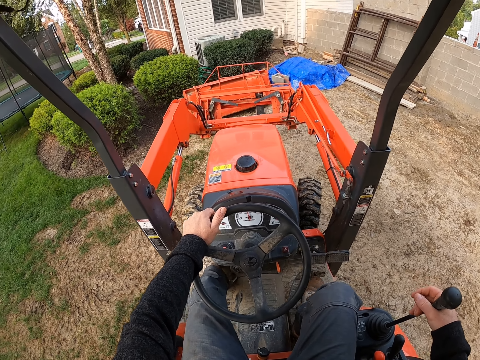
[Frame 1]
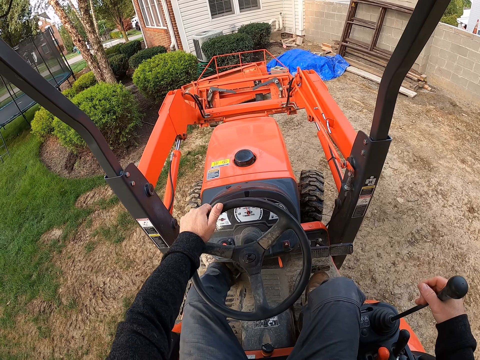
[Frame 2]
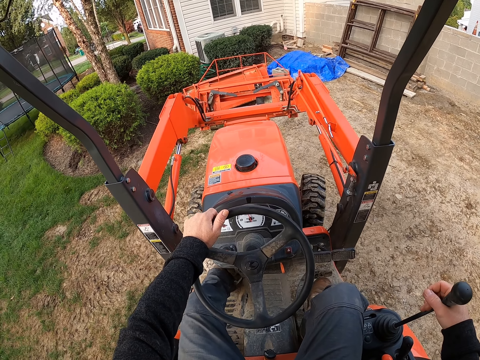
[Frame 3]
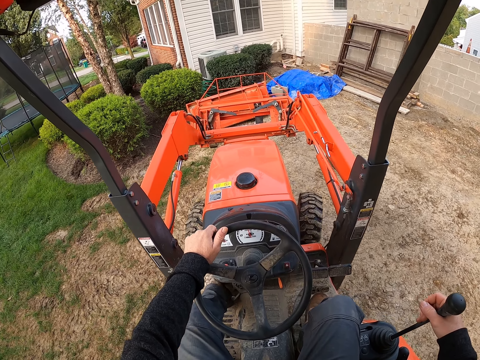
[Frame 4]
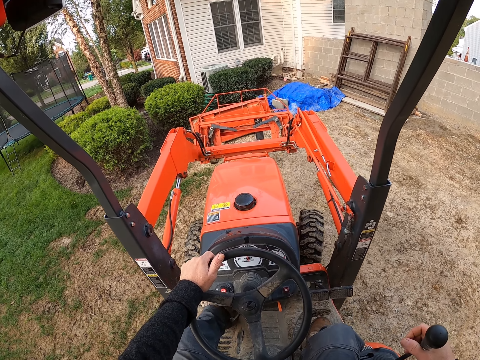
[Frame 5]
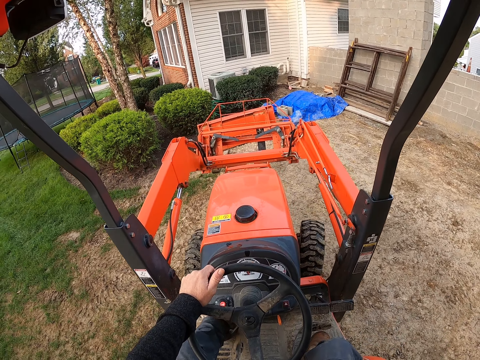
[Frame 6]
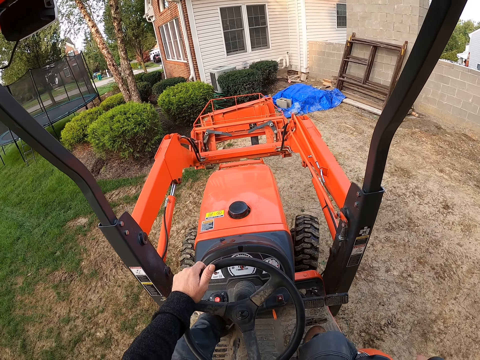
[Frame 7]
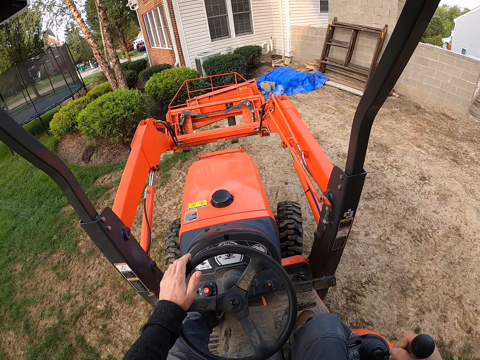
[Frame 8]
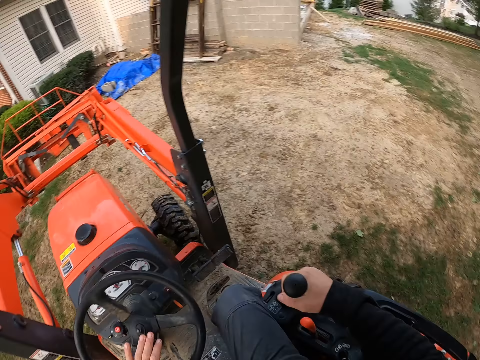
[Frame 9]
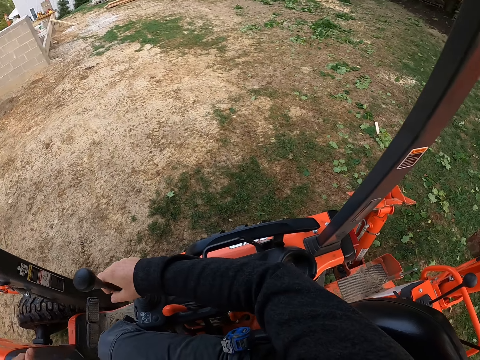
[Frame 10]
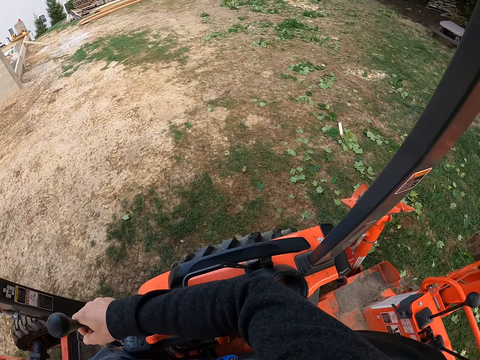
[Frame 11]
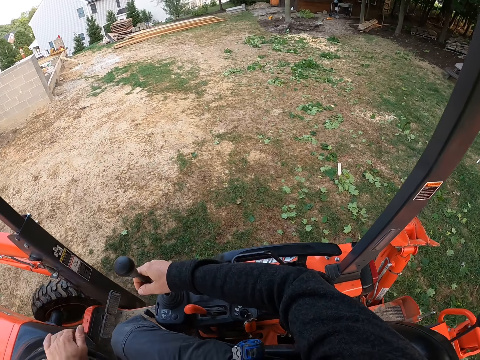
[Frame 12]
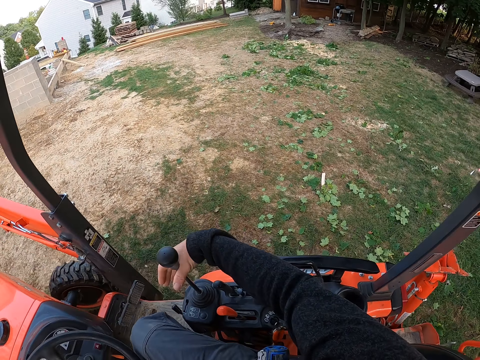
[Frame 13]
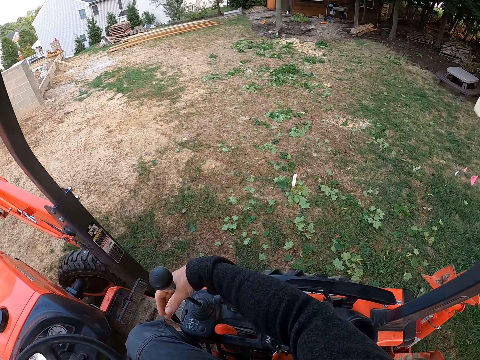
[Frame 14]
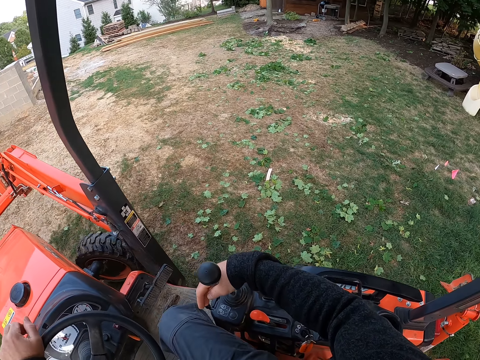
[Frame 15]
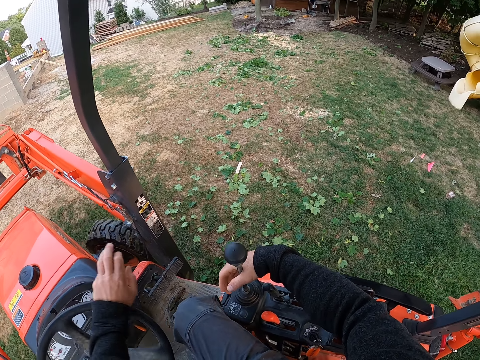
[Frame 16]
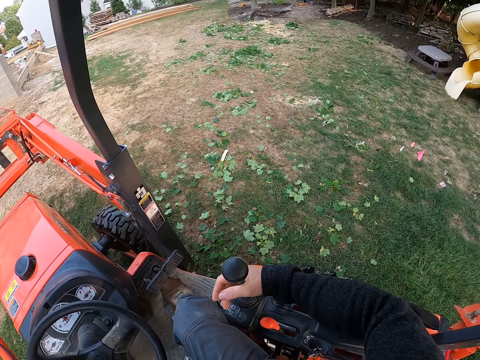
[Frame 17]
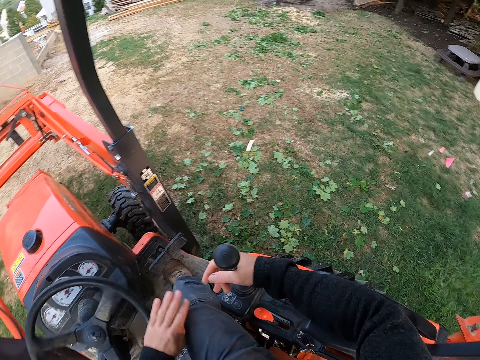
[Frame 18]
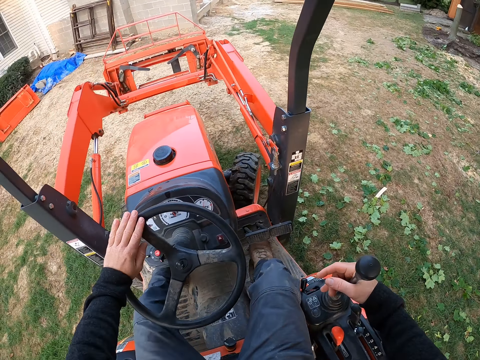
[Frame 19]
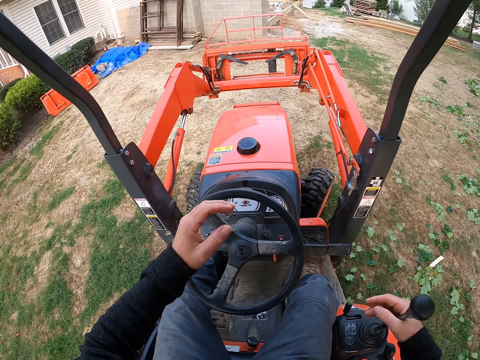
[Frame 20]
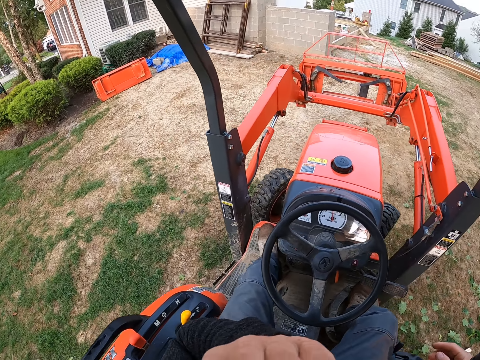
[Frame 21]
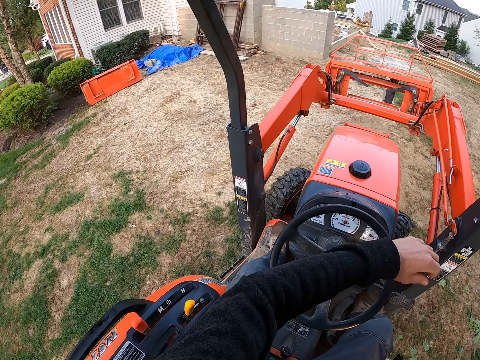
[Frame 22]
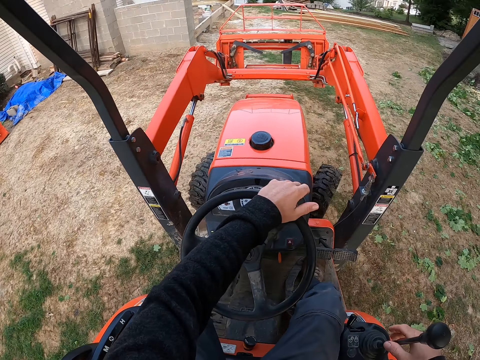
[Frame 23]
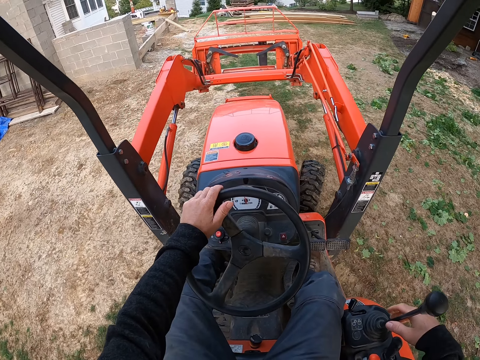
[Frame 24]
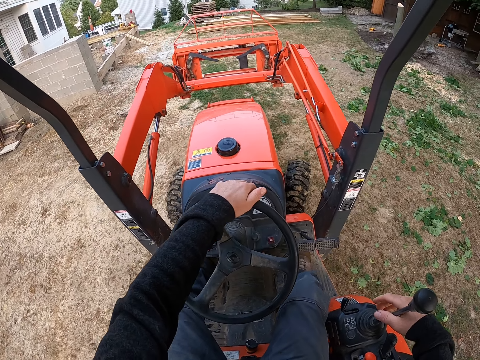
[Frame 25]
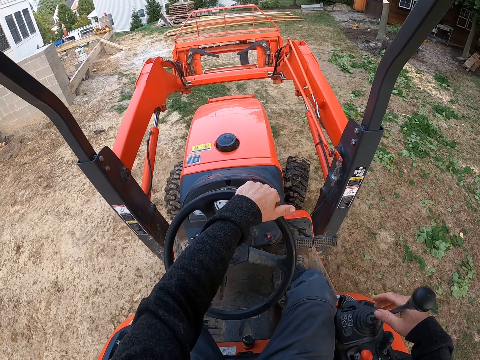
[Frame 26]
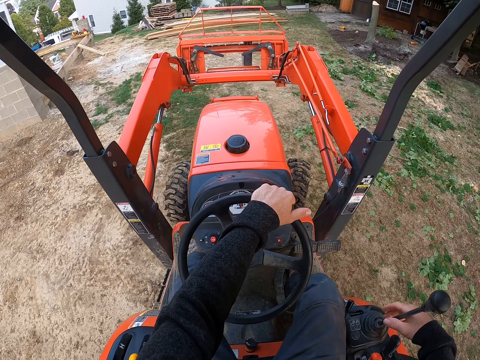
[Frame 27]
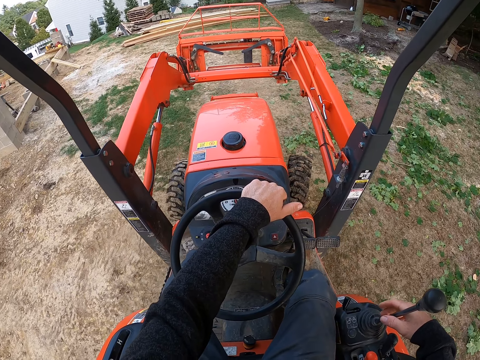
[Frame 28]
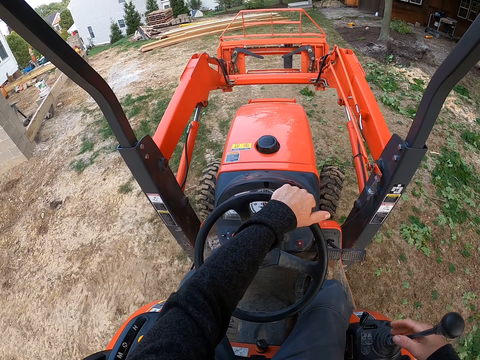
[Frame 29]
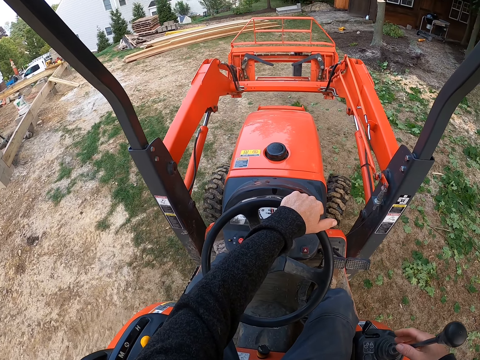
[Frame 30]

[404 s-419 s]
The camera wearer offloads the metal box from the front loader to the ground. He reverses the tractor in the yard. He drives the tractor in the yard. He lifts up his left hand from the steering. He lowers his right hand to the steering.

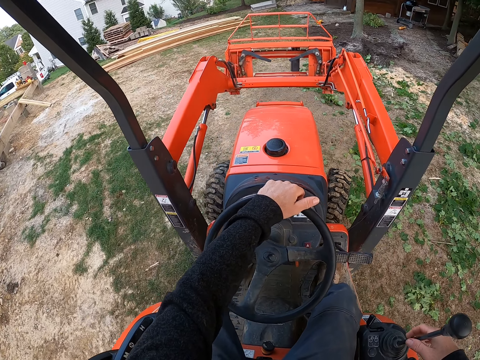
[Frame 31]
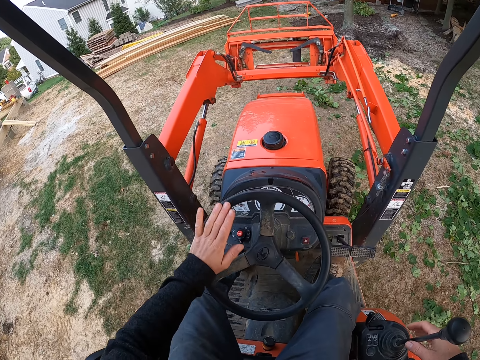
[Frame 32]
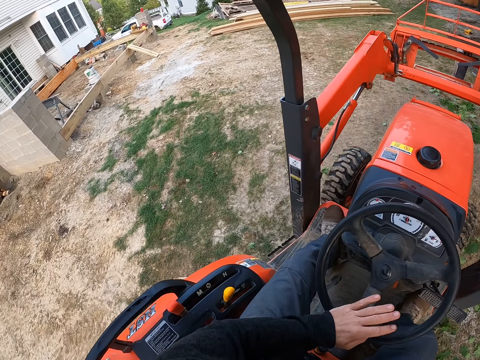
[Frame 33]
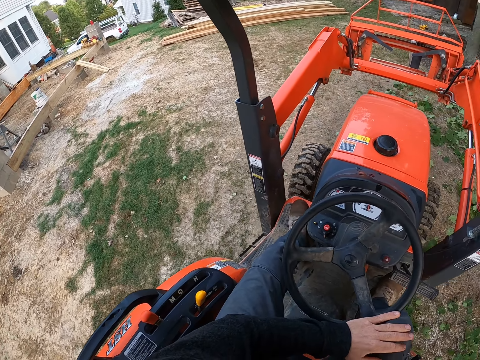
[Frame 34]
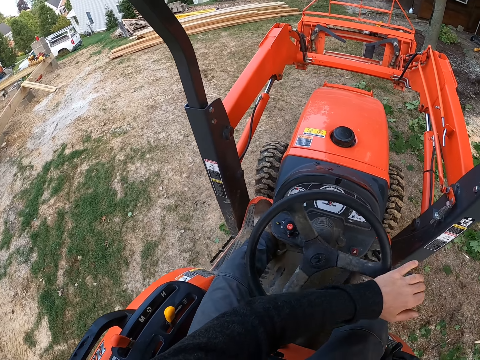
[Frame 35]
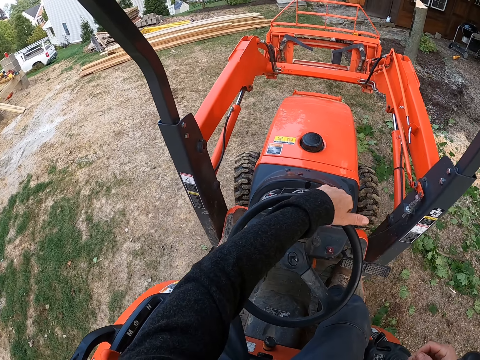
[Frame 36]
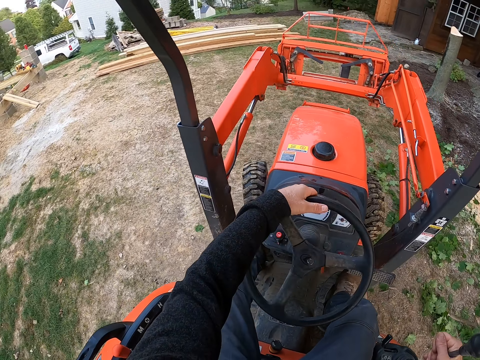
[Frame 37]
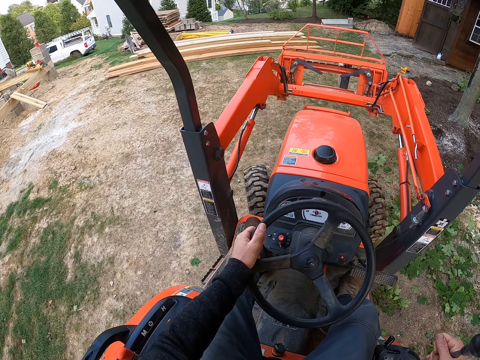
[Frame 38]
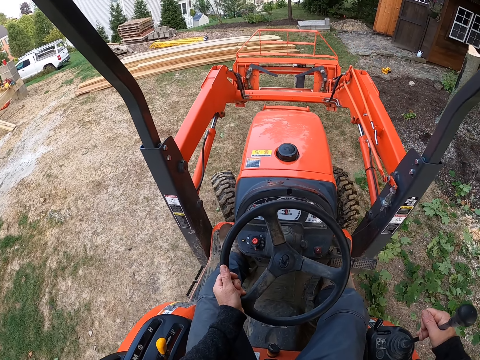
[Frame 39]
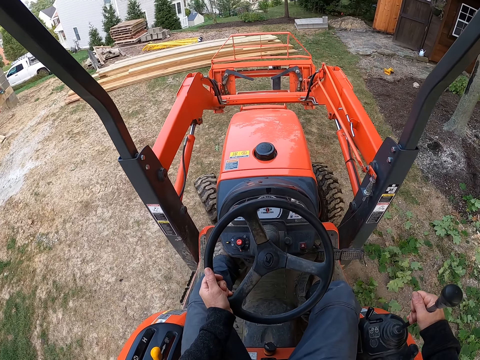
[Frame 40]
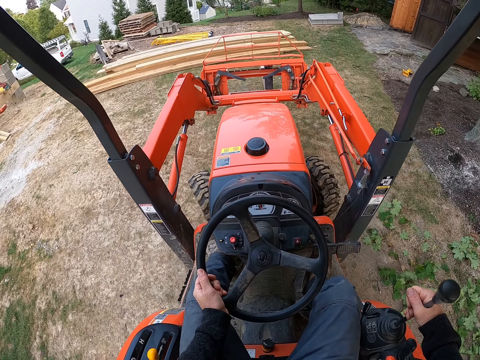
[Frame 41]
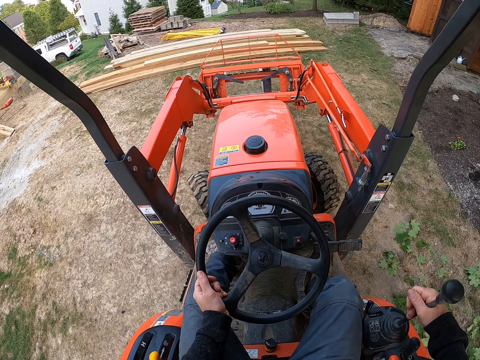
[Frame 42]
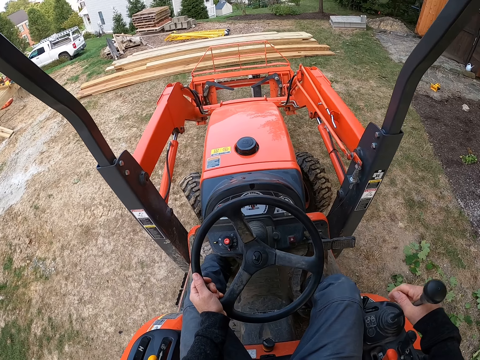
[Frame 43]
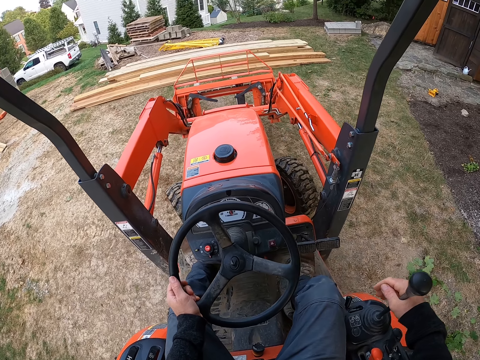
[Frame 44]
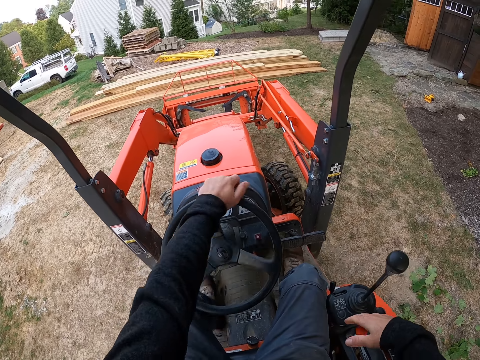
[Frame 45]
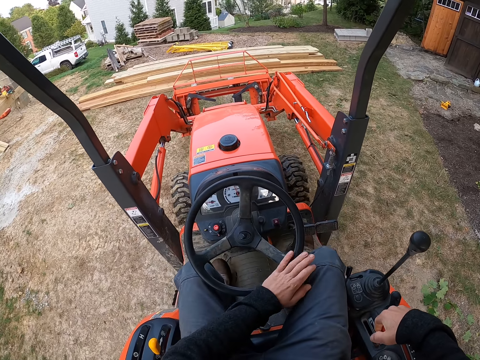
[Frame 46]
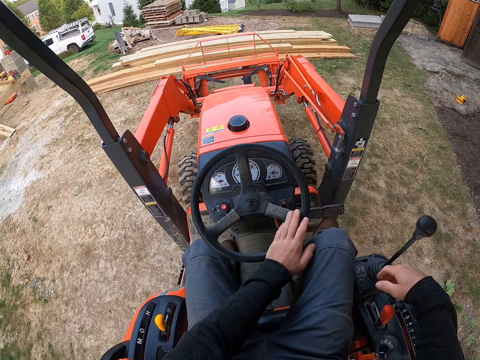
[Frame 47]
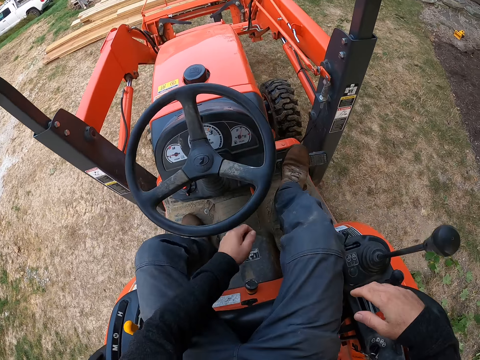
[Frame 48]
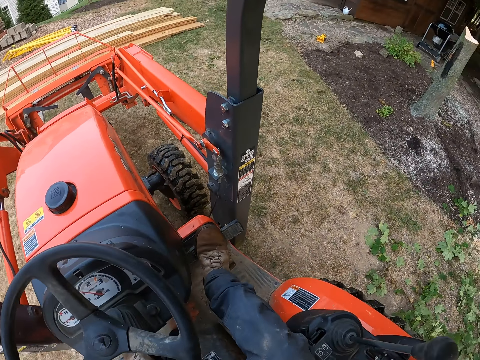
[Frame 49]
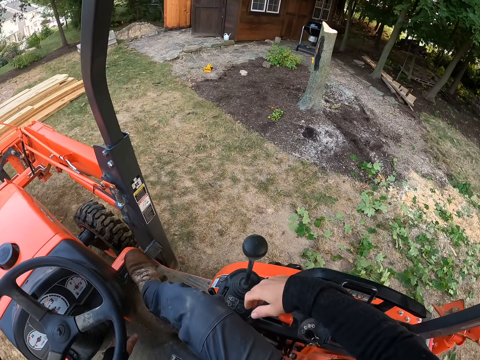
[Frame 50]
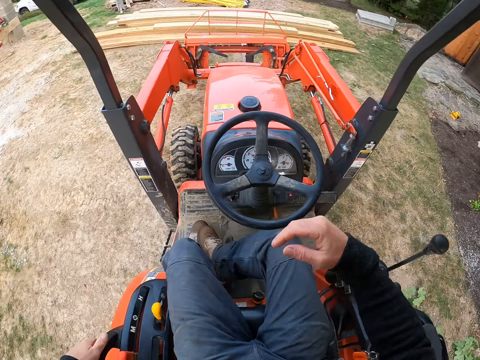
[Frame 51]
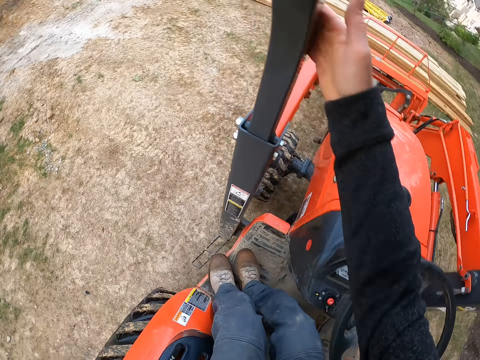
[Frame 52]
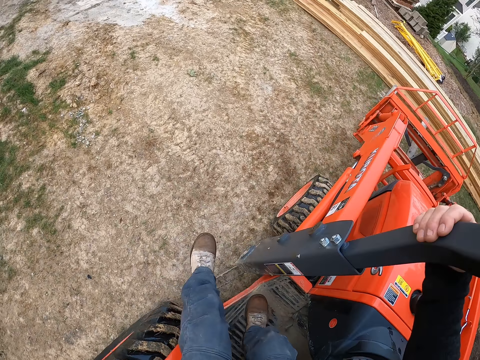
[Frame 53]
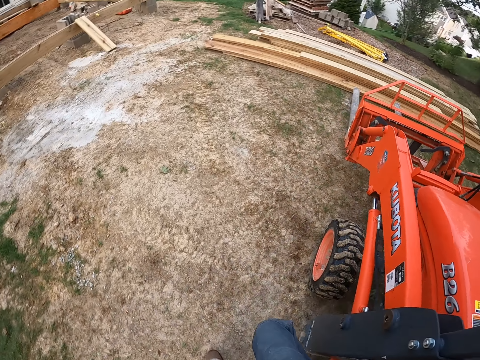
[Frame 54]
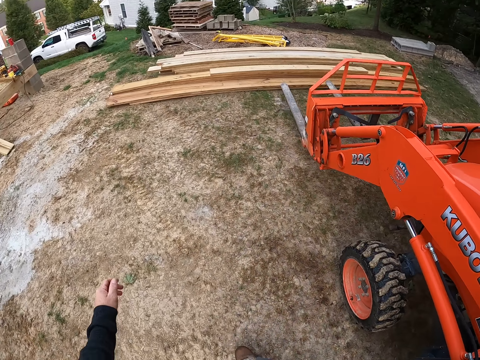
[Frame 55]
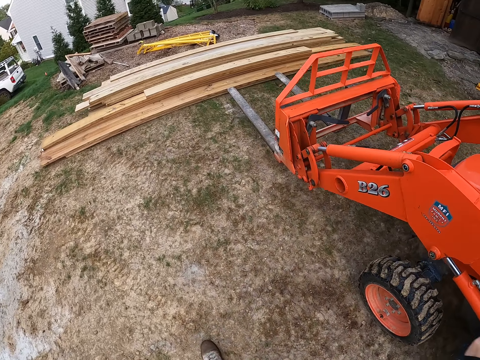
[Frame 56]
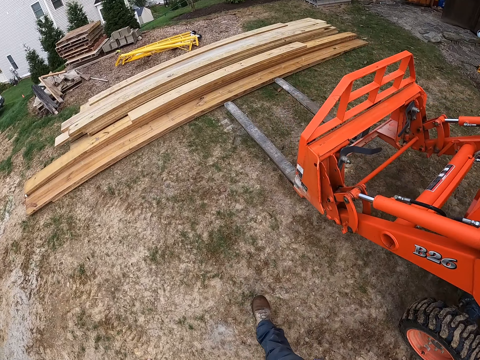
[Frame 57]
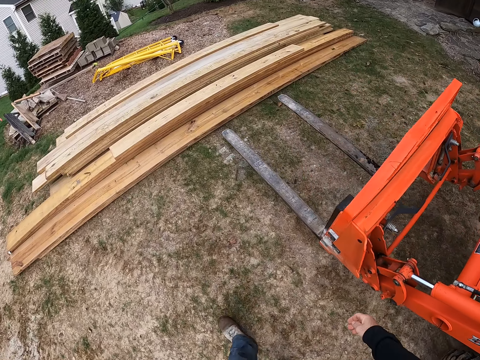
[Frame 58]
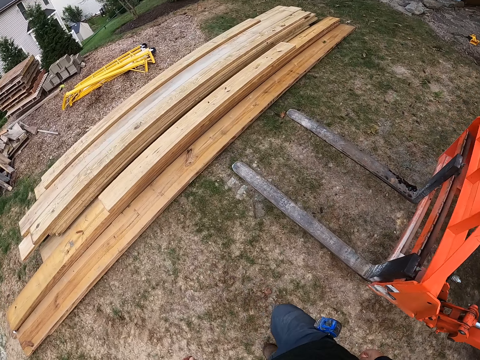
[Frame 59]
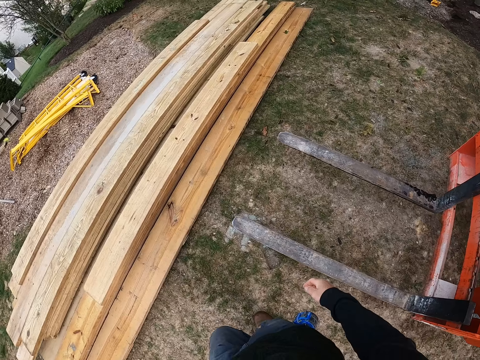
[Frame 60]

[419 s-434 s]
The camera wearer stops the tractor in the yard. They step out of the tractor. They walk towards the front loader.
